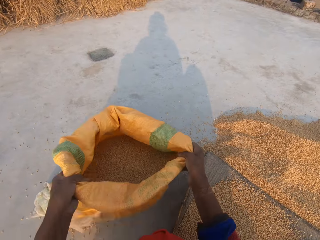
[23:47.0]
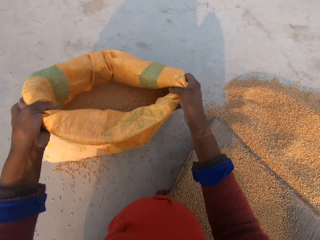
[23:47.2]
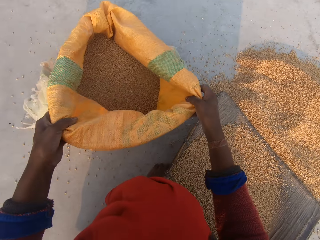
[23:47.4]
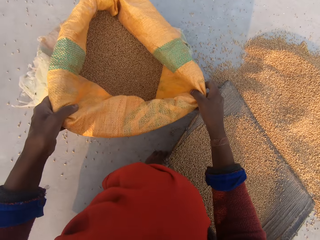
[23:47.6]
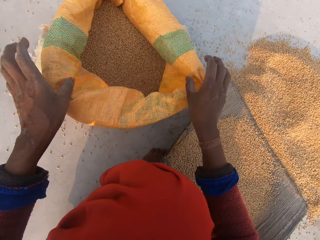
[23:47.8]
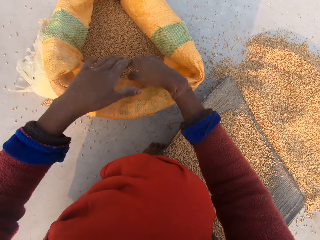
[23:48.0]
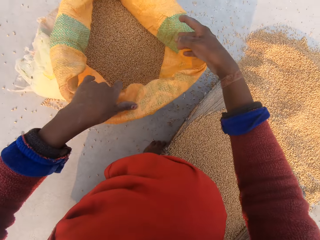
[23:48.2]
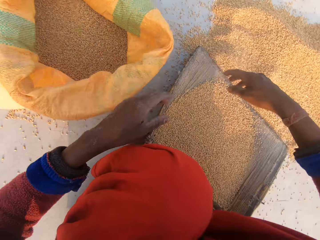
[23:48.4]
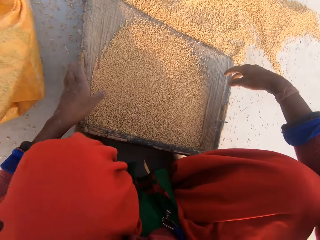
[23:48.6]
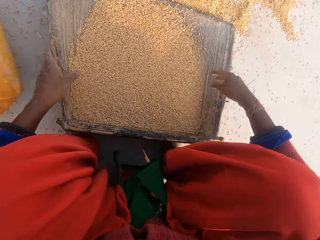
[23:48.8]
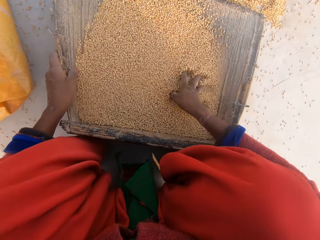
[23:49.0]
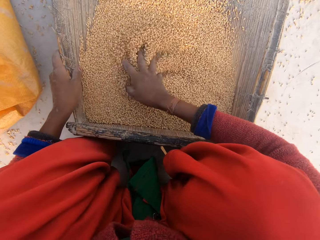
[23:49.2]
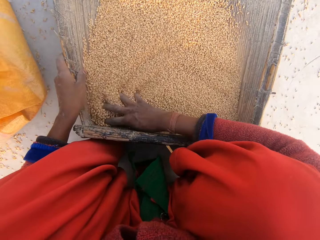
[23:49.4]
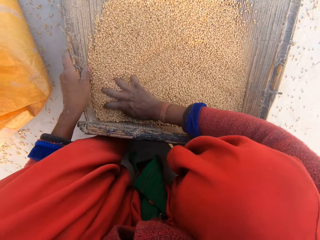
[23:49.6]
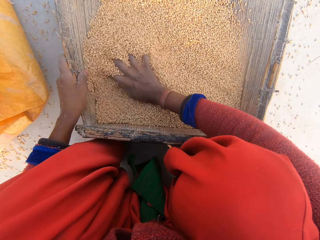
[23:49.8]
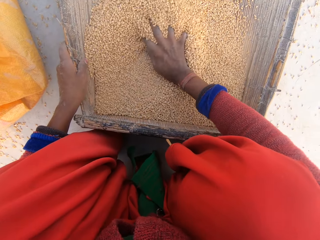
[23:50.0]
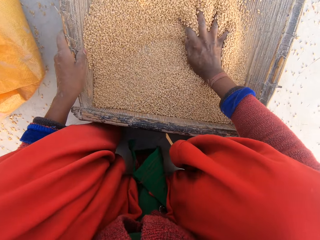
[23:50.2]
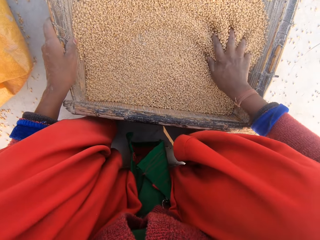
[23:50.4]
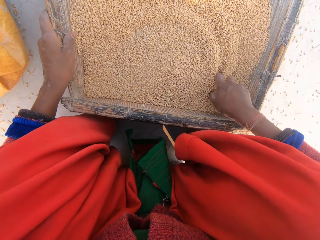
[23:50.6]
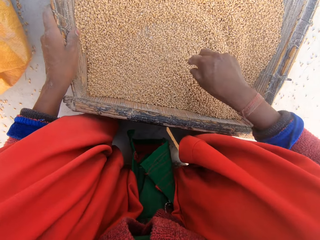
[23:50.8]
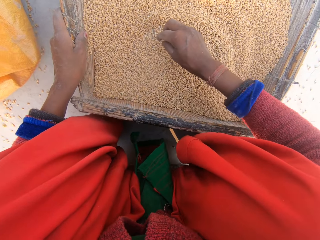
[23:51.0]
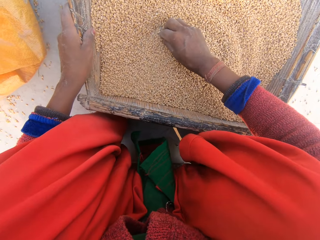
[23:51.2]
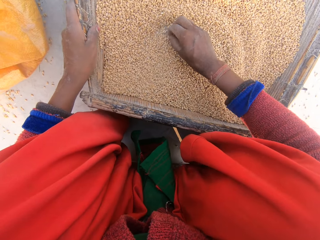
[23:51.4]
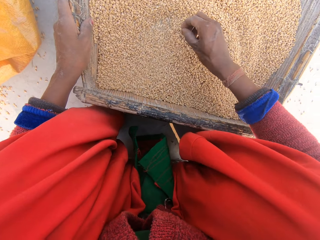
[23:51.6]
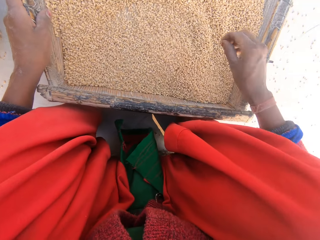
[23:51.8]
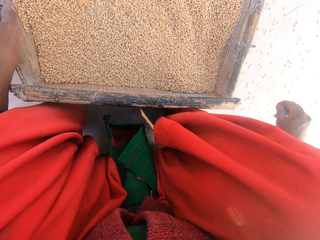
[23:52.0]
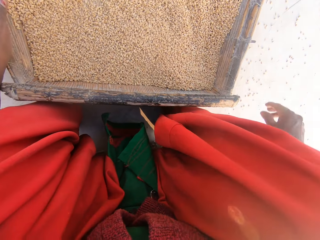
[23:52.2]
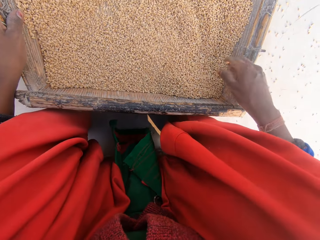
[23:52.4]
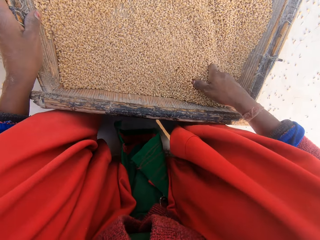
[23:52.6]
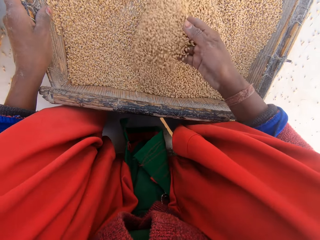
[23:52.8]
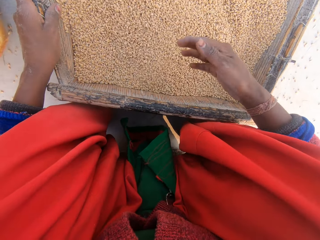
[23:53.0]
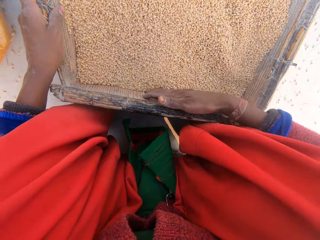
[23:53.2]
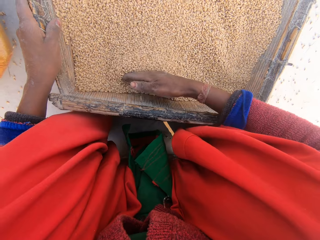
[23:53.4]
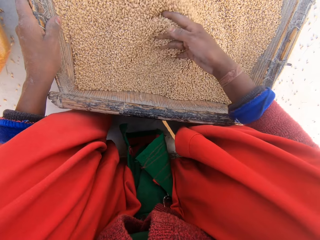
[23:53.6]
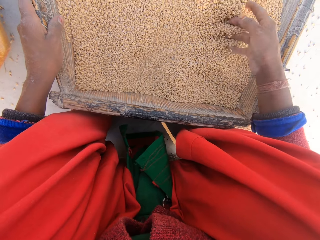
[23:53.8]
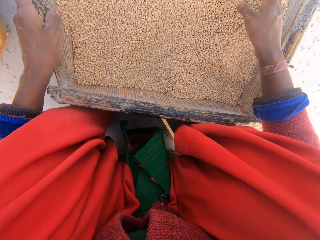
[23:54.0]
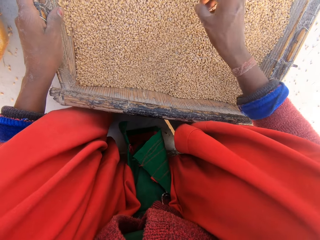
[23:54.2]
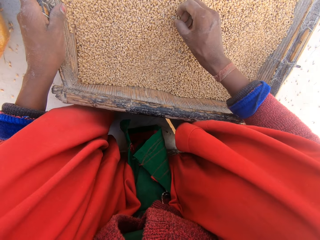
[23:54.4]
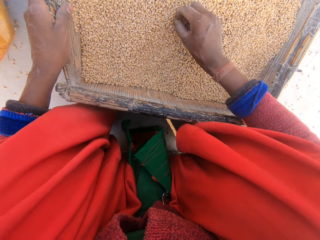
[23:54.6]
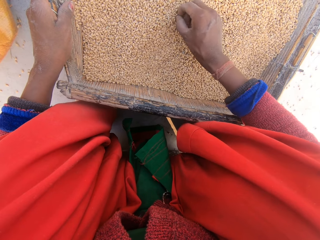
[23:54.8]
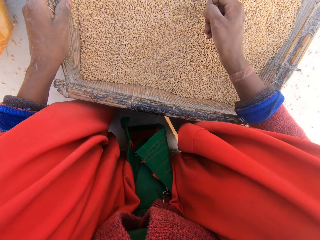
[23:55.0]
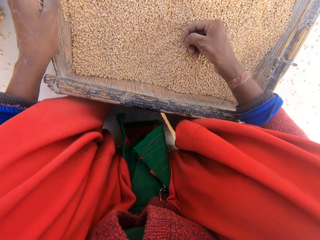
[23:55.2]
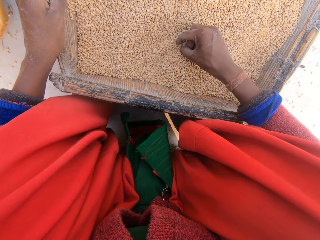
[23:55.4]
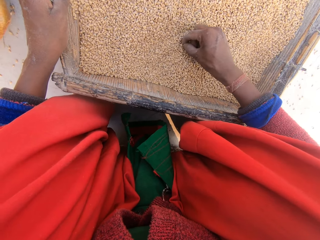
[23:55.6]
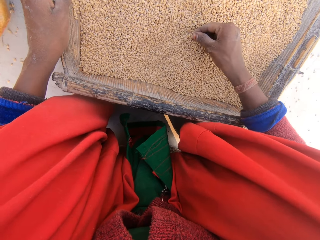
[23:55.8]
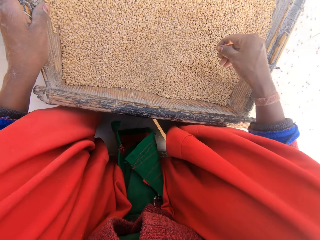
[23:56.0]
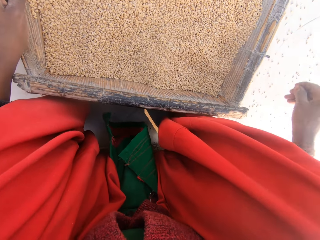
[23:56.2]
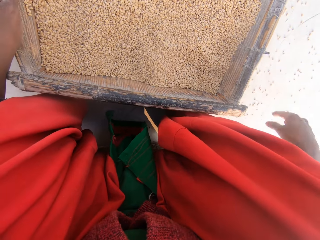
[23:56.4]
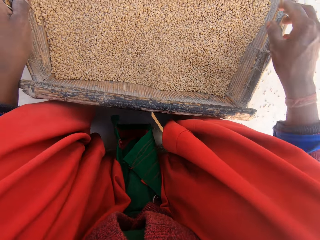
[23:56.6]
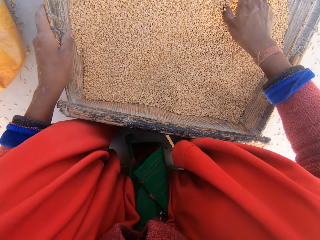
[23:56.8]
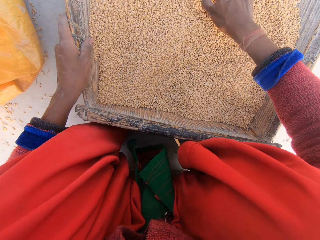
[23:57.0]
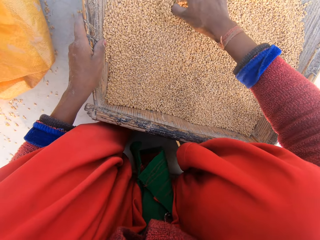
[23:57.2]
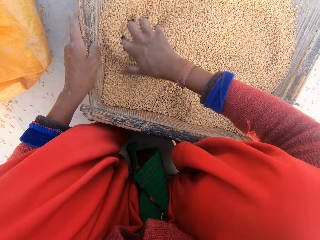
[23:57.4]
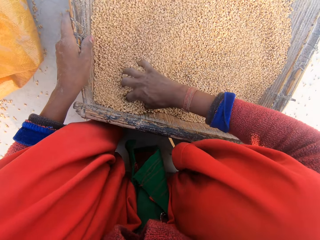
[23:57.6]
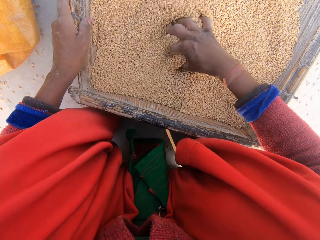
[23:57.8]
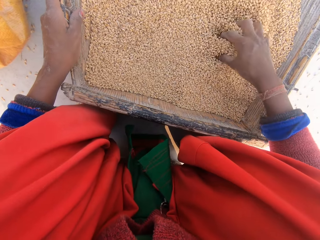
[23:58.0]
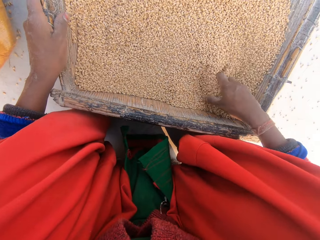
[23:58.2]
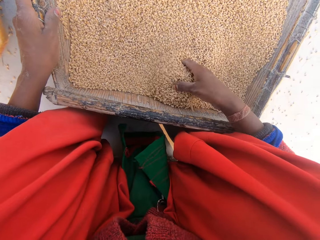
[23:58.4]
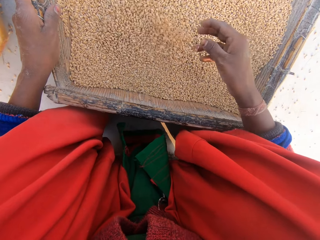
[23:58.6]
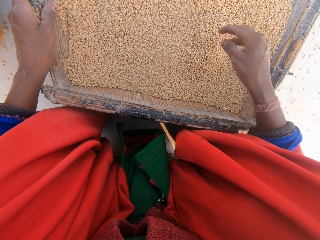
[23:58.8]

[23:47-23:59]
The camera wearer lifts the sack. She opens the sack. She holds the sieve with the left hand. She spreads the wheat kernels. She checks the grain in the sieve with her right hand. She picks dirt in the grain with her right hand. She throws the dirt. She spreads the wheat kernels. She picks dirt in the grain with her right hand again. She holds the dirt. She picks dirt in the grain with her right hand again. She throws the dirt. She spreads the wheat kernels.

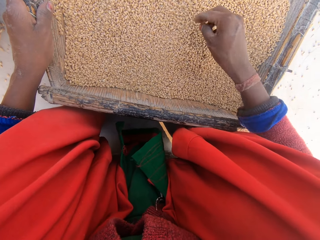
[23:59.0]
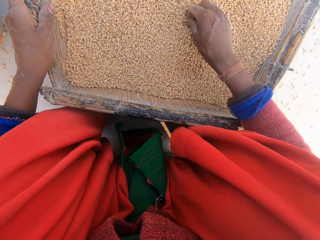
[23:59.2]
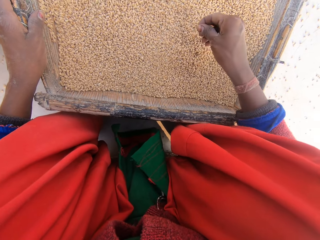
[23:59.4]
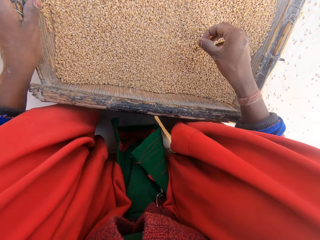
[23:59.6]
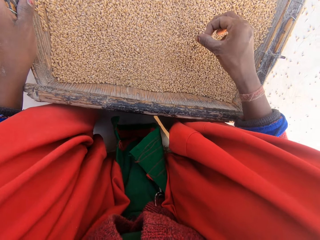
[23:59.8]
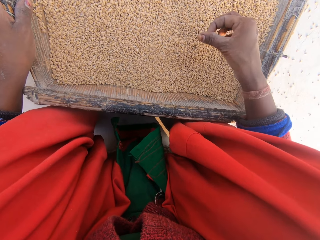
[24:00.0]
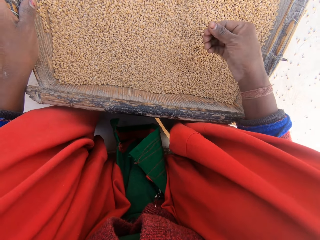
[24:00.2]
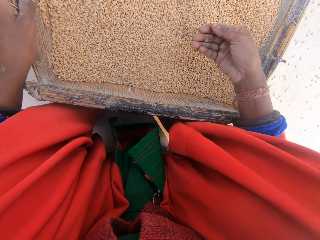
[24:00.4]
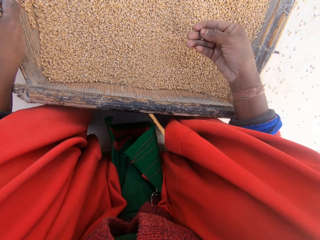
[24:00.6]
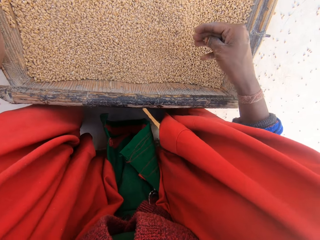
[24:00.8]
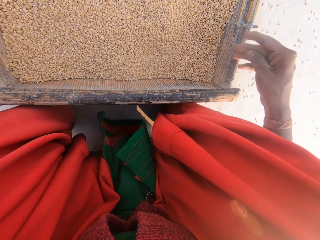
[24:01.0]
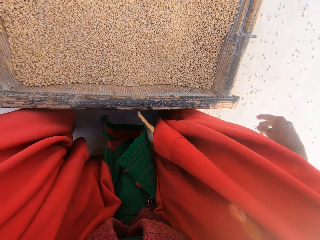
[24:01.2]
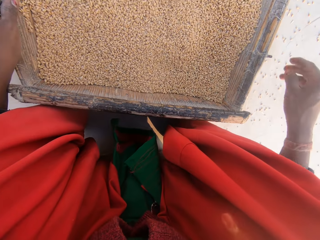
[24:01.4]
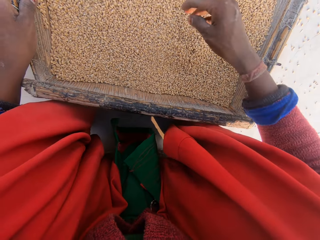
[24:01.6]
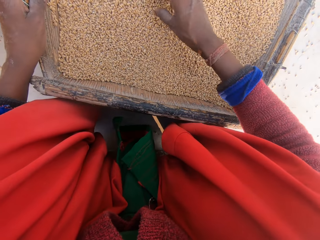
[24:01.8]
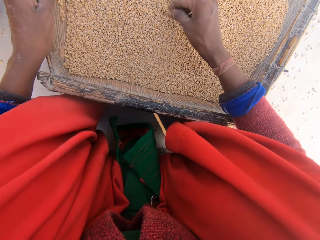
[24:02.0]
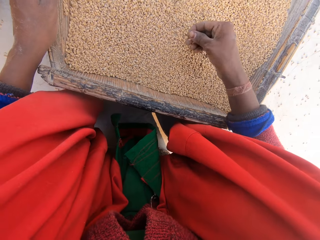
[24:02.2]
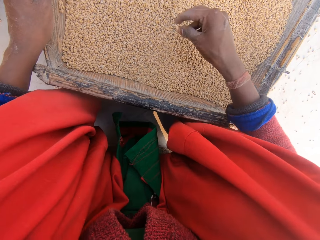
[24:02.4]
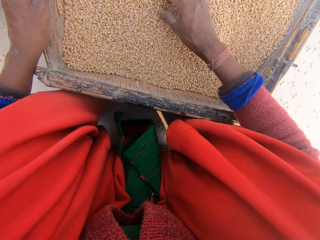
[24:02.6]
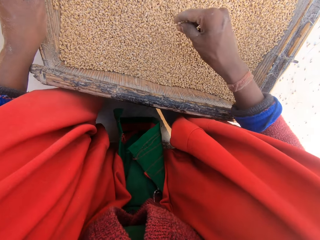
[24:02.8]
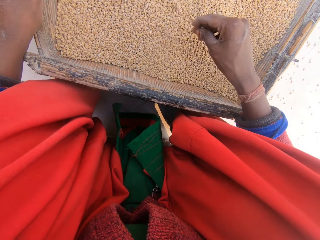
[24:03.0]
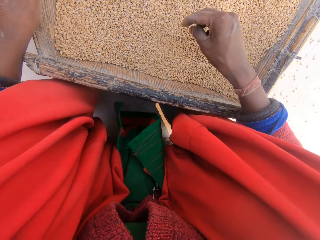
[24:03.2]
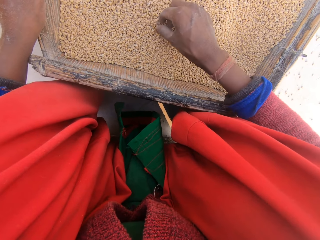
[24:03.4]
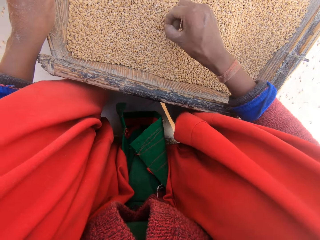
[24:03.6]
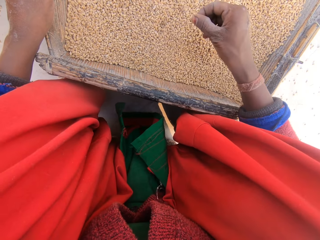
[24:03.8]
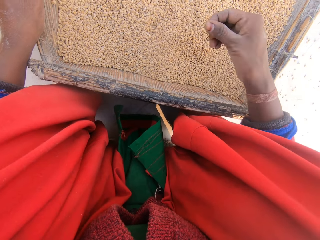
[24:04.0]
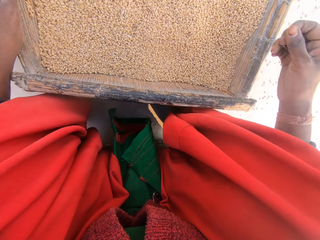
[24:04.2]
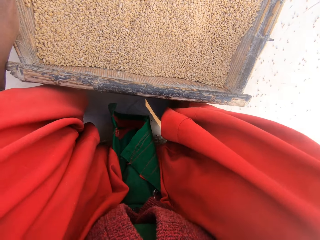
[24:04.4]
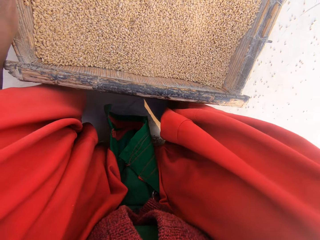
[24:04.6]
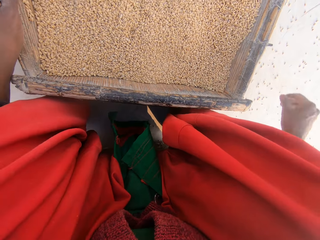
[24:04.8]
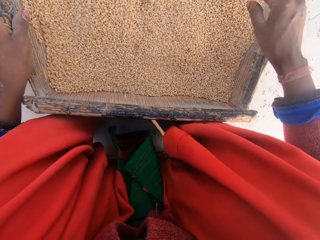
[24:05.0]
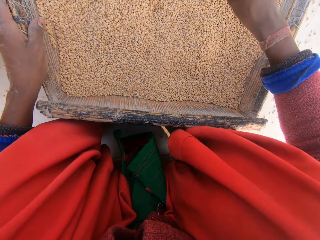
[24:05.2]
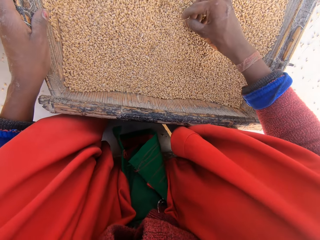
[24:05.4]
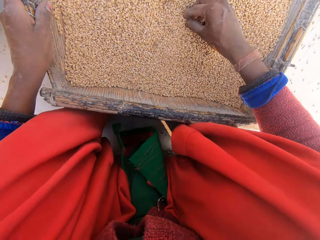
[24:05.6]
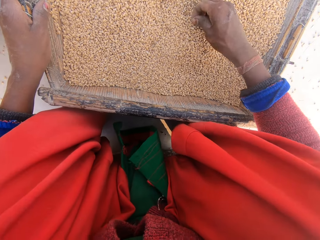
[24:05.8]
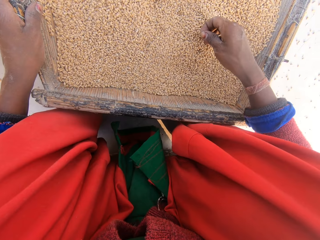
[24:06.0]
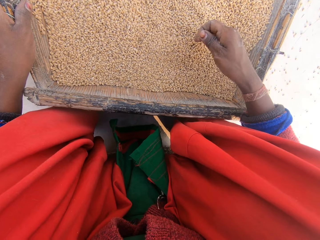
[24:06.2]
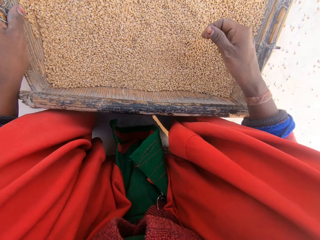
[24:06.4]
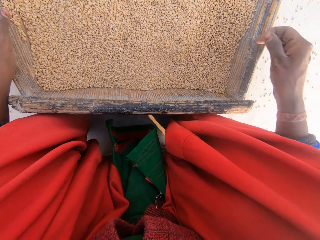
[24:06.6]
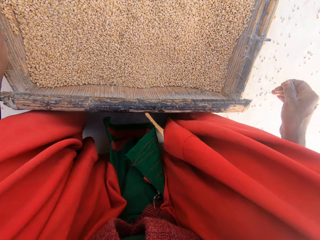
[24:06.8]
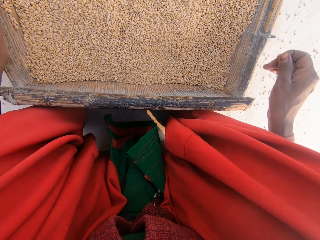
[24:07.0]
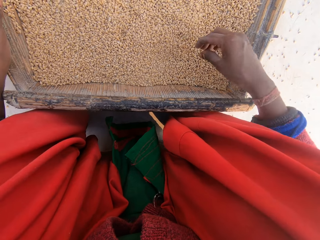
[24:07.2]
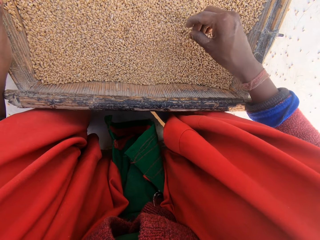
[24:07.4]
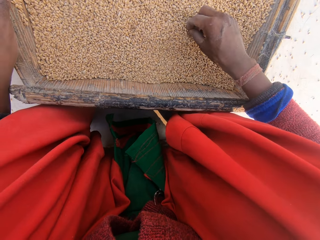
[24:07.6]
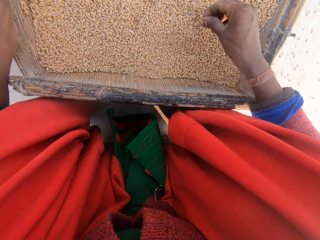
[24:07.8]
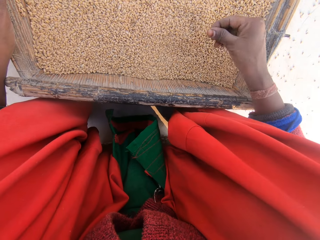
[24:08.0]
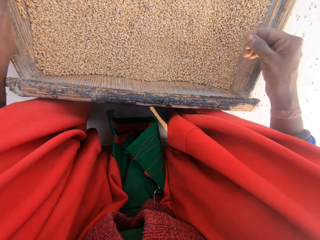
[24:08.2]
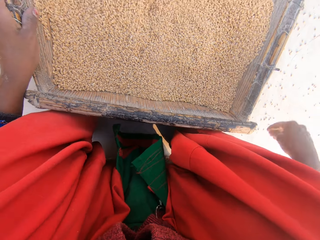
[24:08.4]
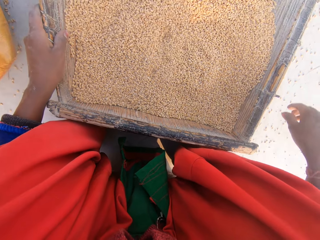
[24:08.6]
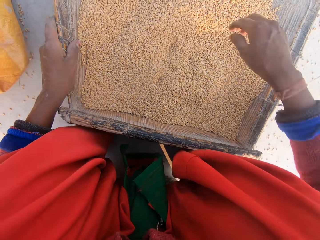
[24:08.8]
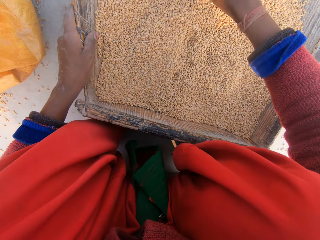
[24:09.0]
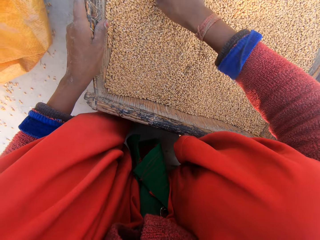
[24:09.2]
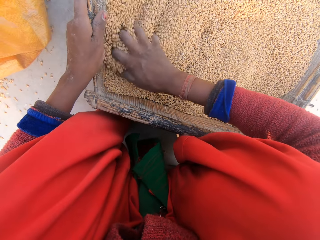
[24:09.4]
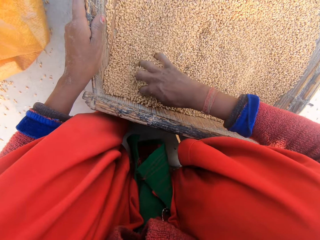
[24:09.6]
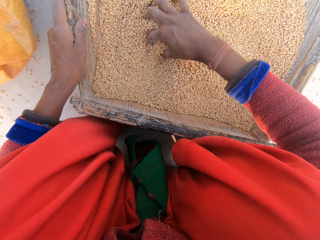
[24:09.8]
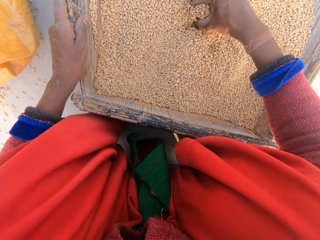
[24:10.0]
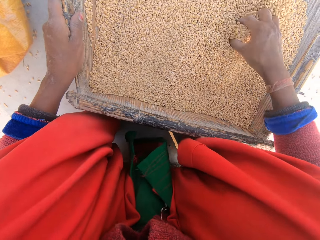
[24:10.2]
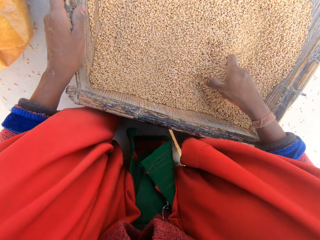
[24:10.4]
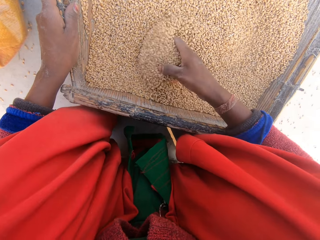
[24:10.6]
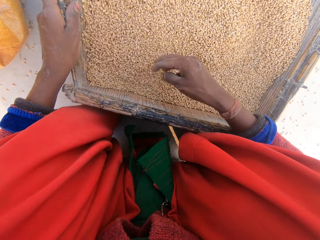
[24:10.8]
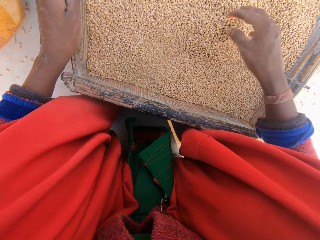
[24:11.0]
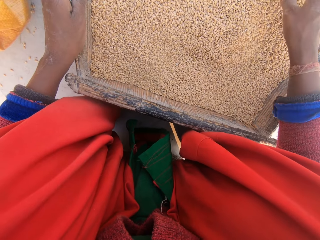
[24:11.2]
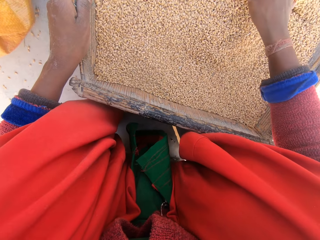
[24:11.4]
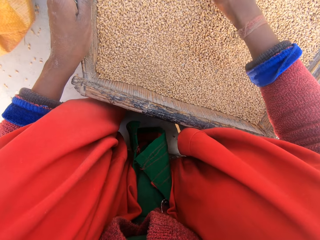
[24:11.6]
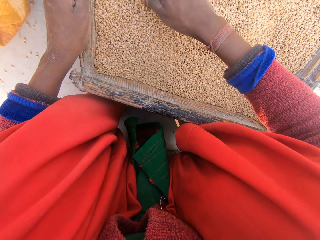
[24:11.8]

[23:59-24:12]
The camera wearer picks dirt in the grain with her right hand. She stares at the dirt. She drops the dirt on the floor. She picks a wheat kernel. She drops the wheat kernel in the sieve. She picks a wheat kernel. She checks the grain for dirt. She drops the wheat kernel in the sieve. She removes dirt in the wheat kernels. She throws the dirt. She picks dirt in the grain with her right hand. She throws the dirt. She removes dirt in the wheat kernels. She throws the dirt. She spreads the wheat kernels. She checks the grain for dirt.
